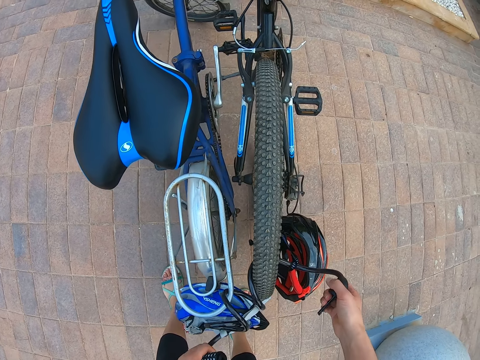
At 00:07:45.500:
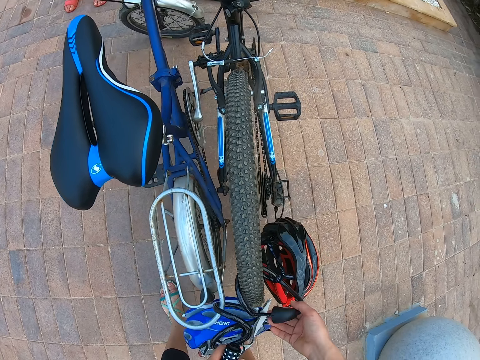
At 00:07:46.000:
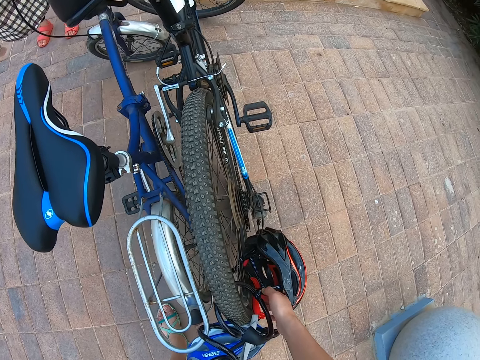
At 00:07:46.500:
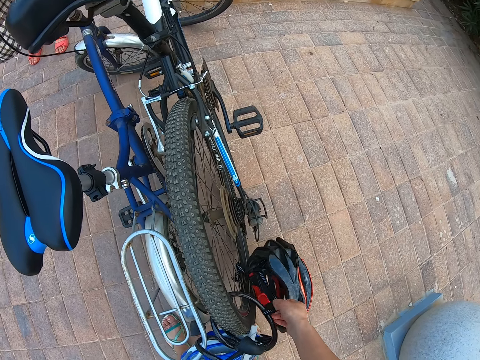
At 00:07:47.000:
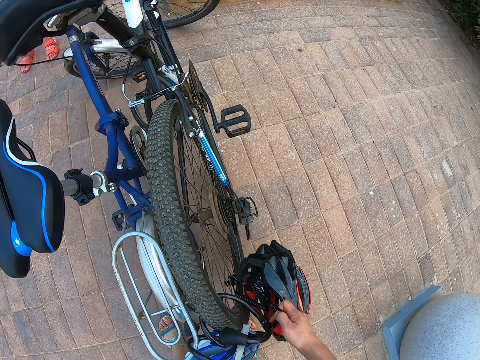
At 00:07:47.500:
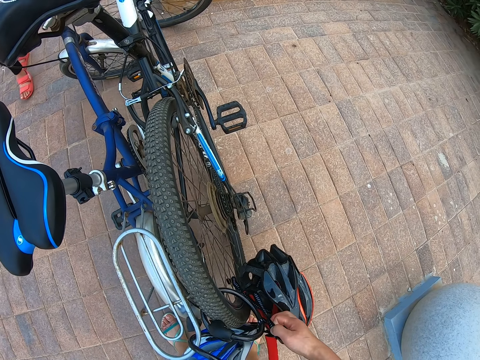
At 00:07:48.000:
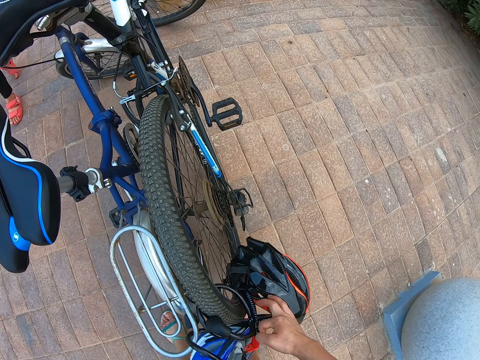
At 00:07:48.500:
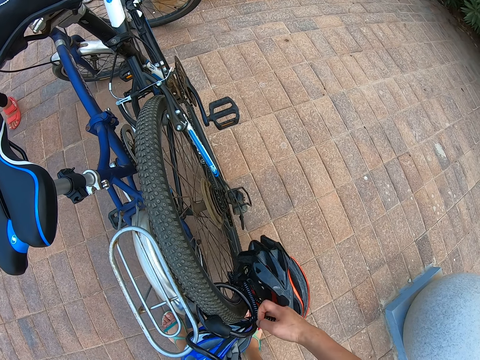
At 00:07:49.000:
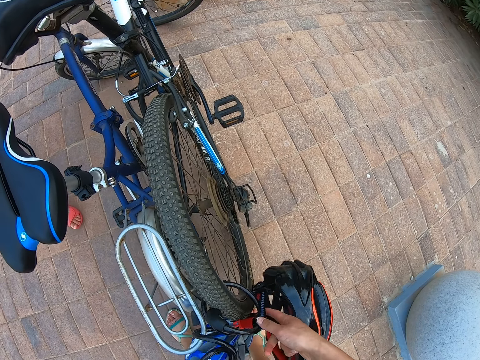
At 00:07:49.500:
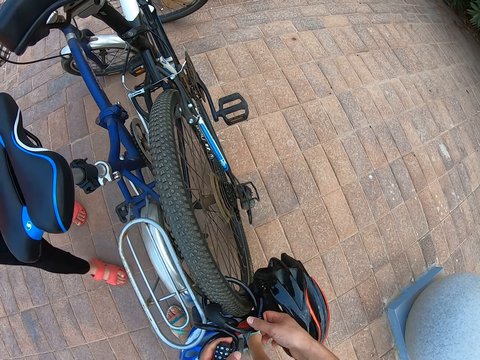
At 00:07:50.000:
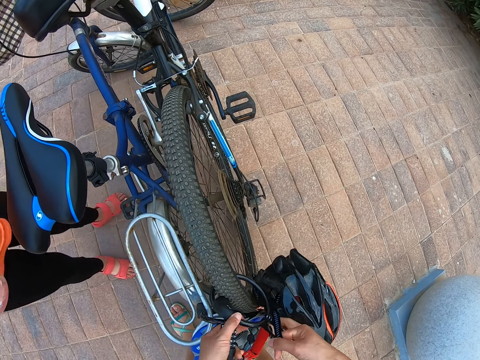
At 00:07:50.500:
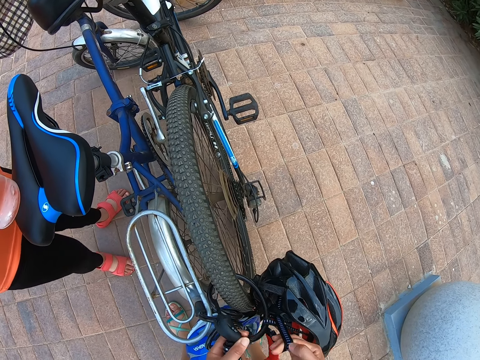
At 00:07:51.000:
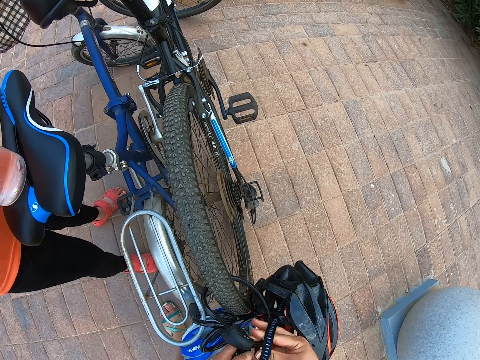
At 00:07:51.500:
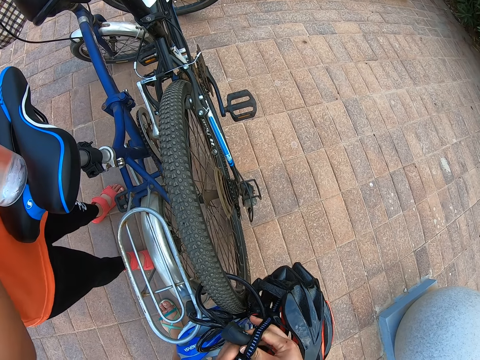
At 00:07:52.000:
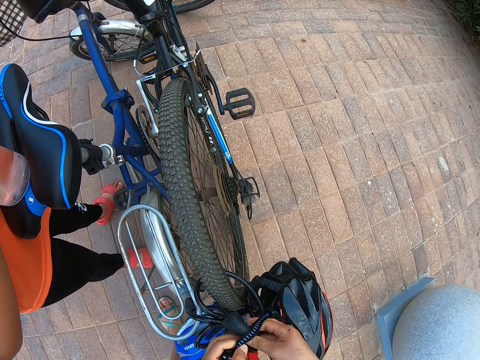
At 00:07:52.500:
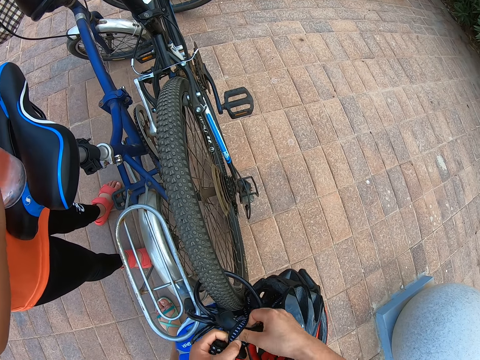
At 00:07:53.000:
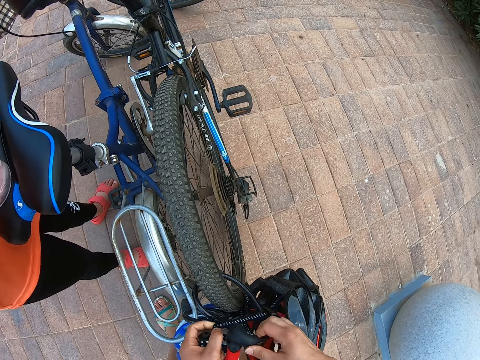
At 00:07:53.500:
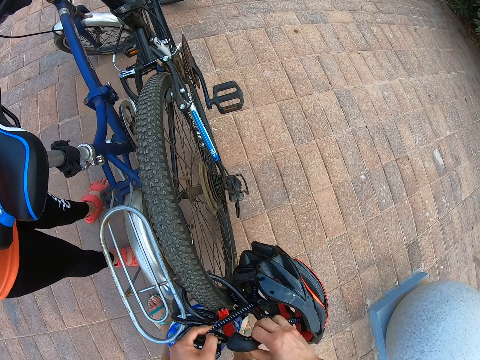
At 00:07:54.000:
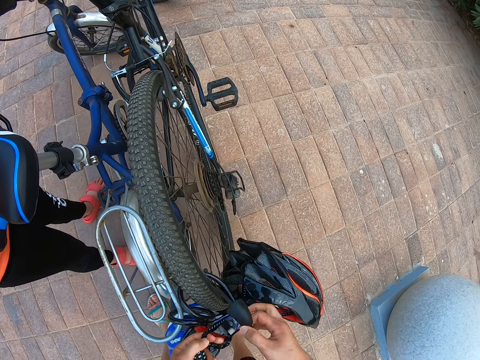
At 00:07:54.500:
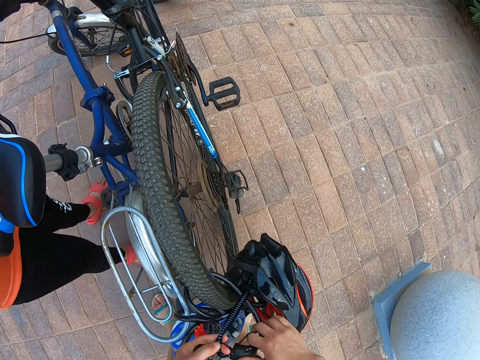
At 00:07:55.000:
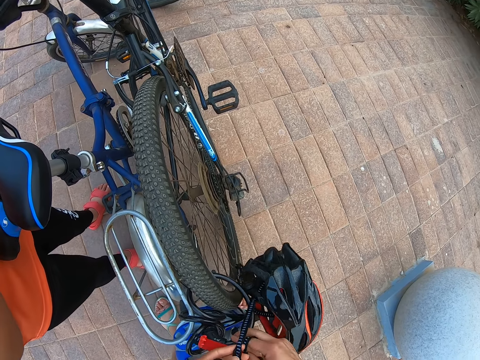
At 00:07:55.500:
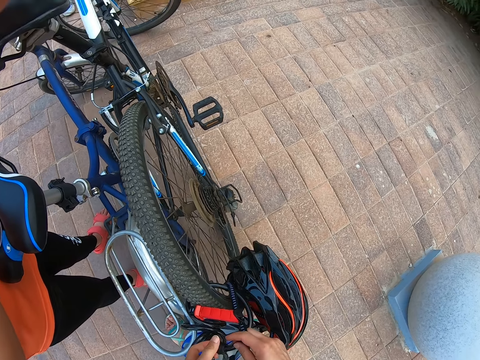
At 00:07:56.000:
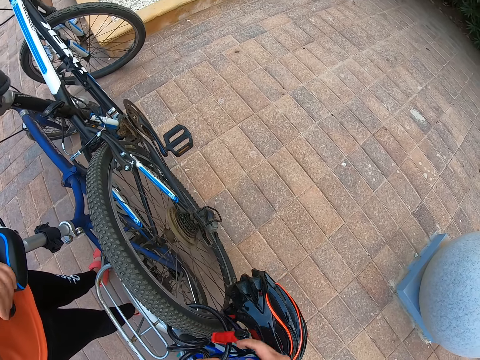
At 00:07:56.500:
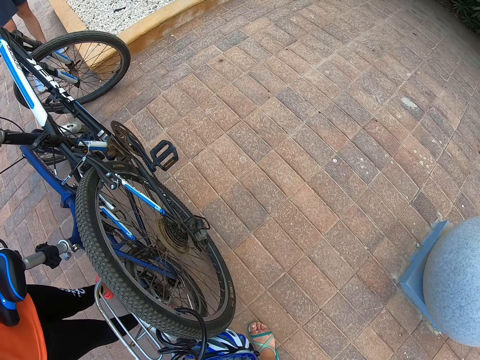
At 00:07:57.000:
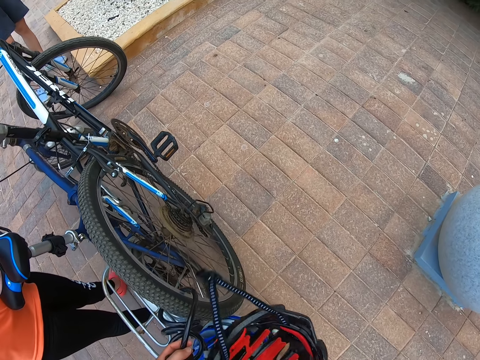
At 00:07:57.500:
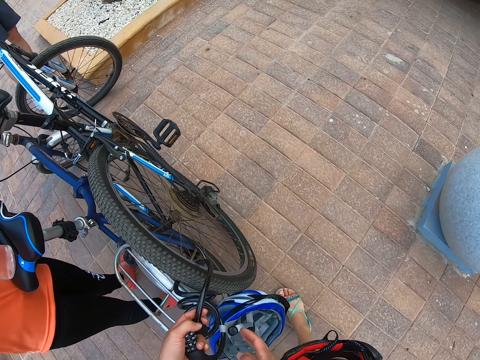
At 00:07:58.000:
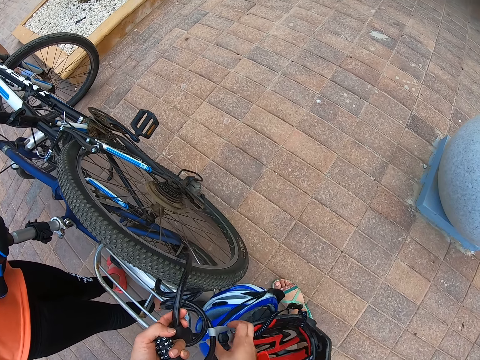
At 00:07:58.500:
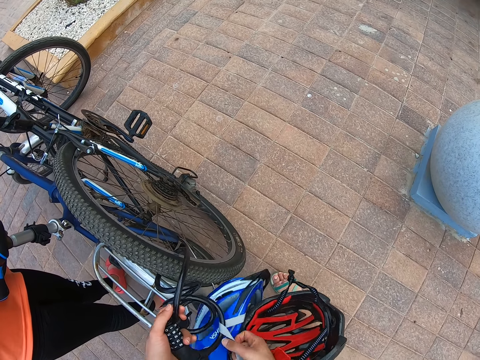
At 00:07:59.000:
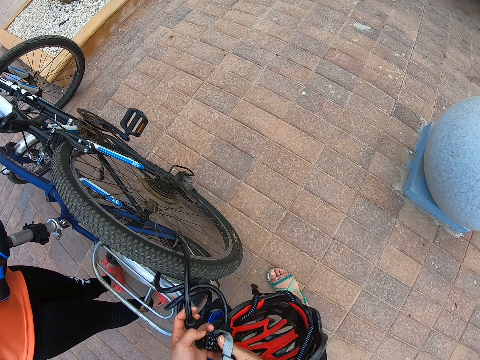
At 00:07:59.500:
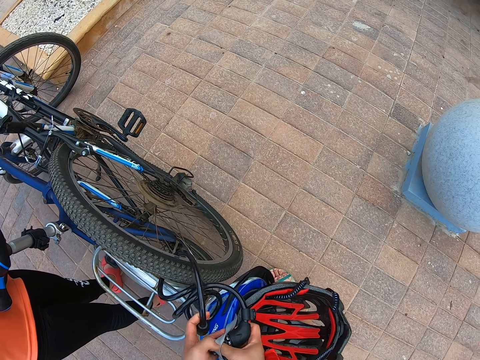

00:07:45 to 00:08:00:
The camera wearer picks up a bike helmet or riding cap. A woman walks around the sidewalk. The camera wearer picks up the bike helmet. The woman stands next to the bicycle and places a water bottle on the bike seat. The camera wearer picks up the bike helmet.

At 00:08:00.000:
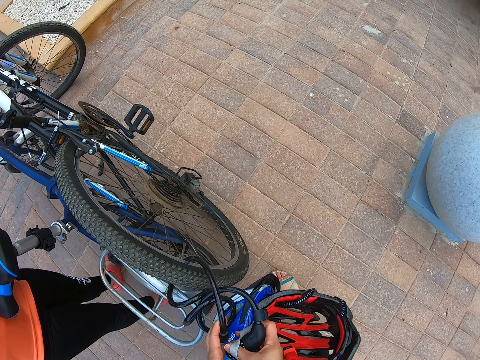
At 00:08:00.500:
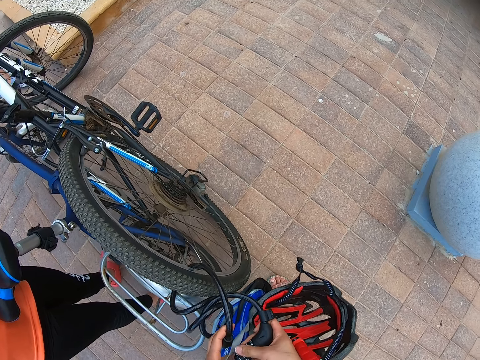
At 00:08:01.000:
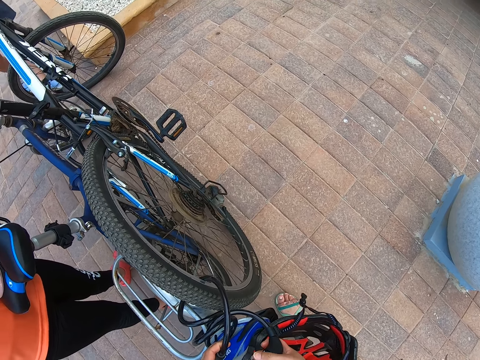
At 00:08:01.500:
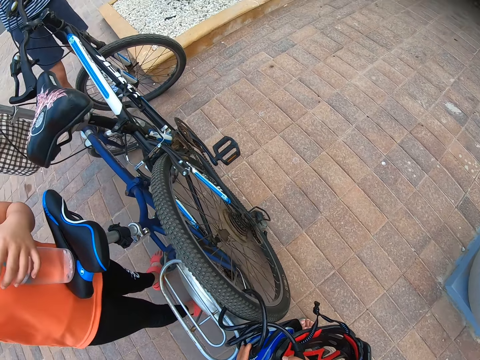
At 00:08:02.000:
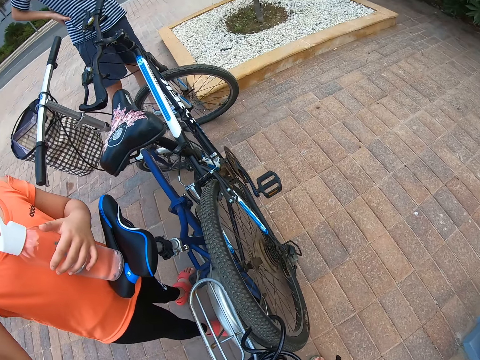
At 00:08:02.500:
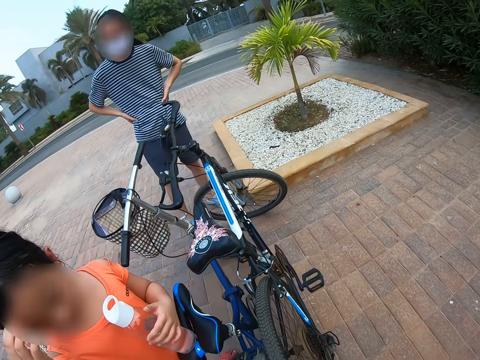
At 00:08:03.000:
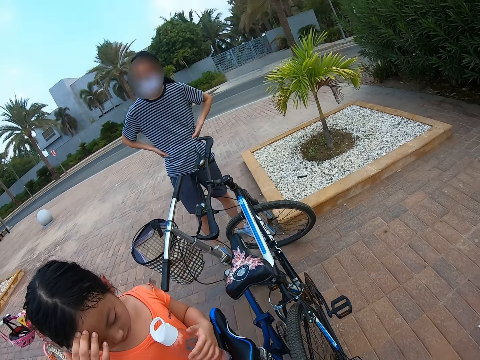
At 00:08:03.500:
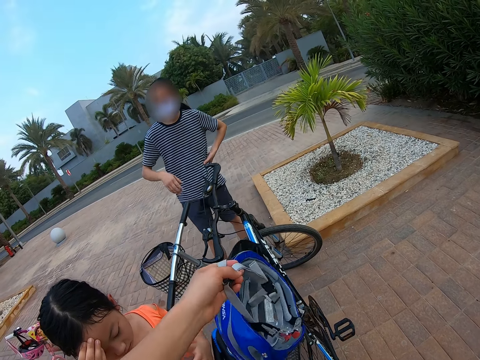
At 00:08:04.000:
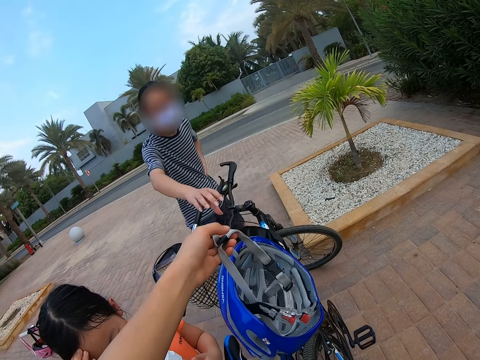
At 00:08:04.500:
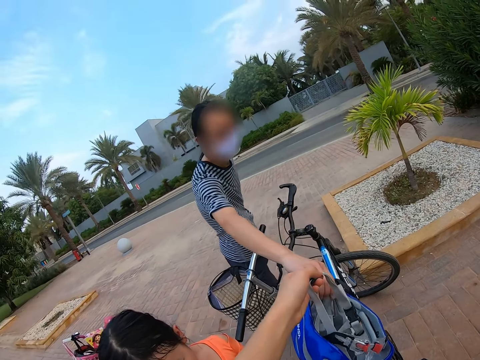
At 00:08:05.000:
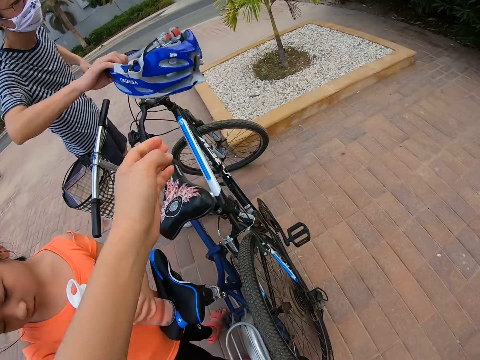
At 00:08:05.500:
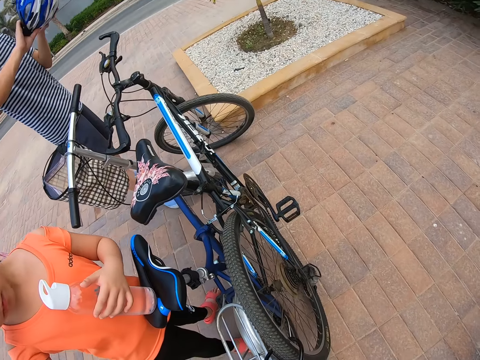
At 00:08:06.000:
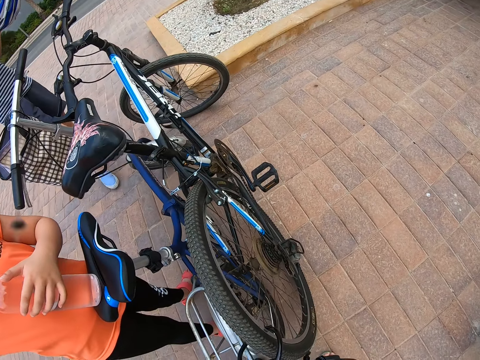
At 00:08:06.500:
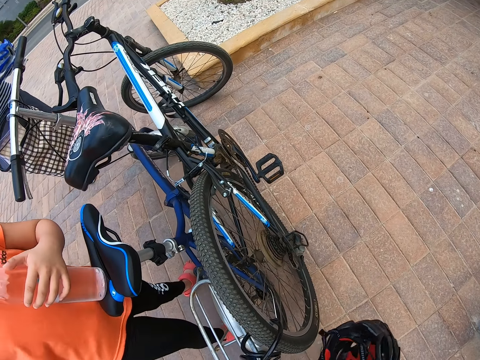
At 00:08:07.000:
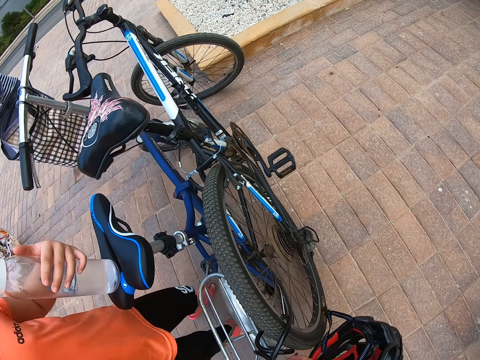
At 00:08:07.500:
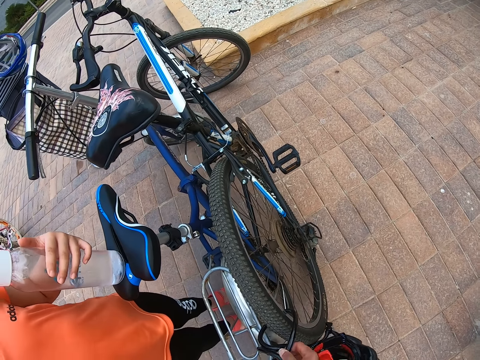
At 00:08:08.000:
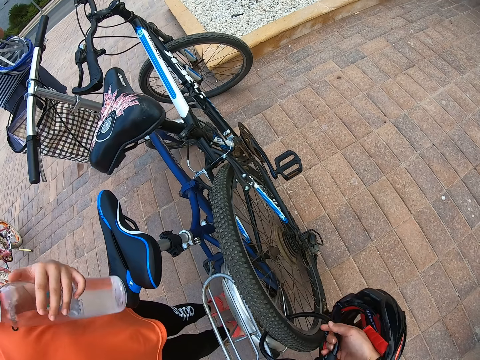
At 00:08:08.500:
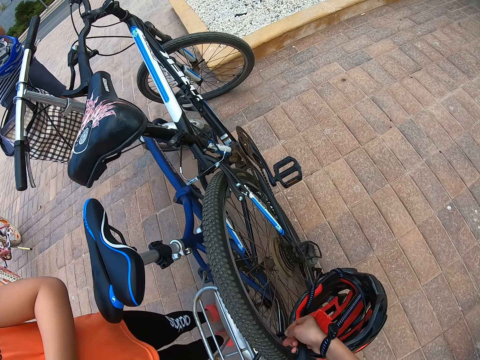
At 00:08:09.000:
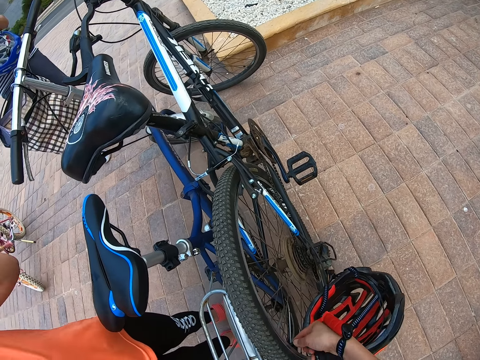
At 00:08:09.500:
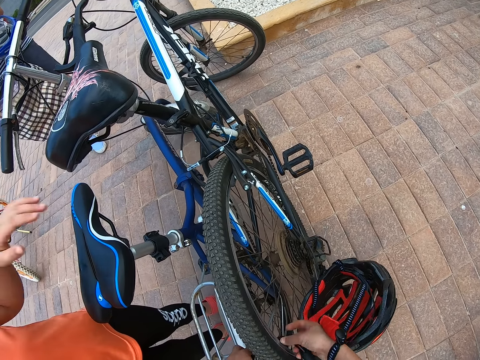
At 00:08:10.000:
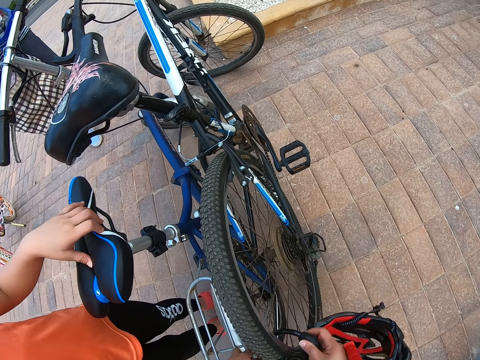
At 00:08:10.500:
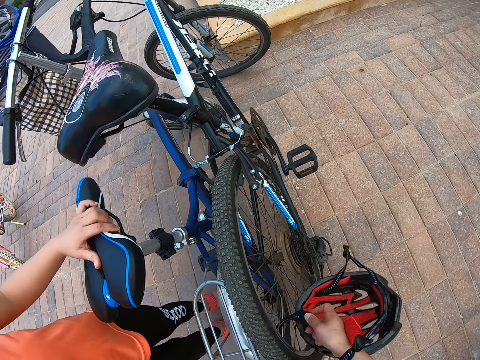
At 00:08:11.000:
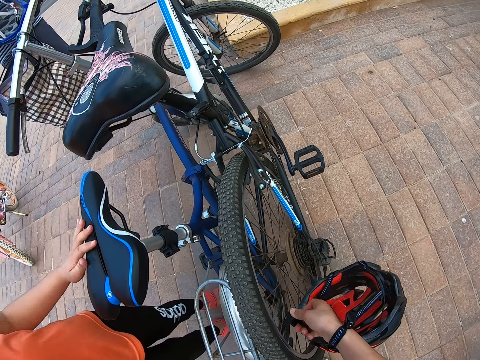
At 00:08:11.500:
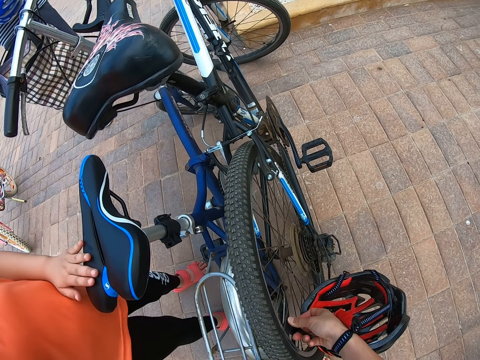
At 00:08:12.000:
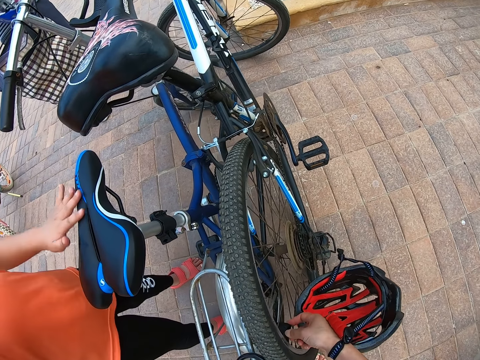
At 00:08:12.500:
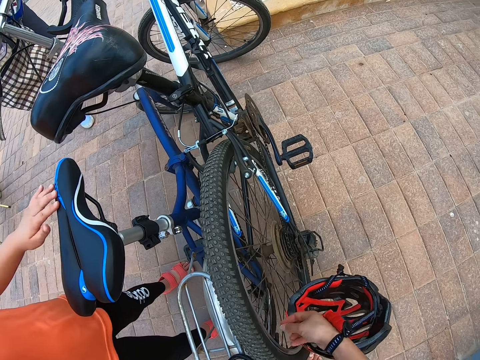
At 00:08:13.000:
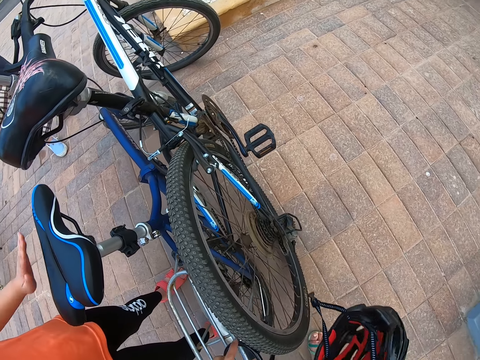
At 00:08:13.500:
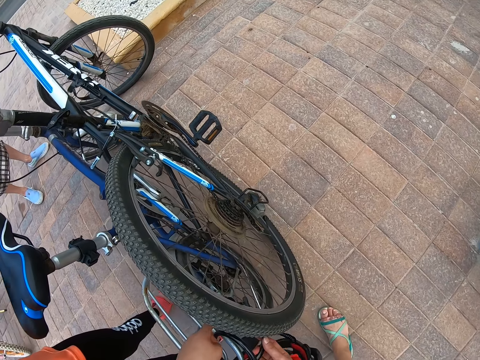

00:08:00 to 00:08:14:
A man stands on the sidewalk. A woman holds her head. The camera wearer gives the man a riding cap. The man picks up a bike helmet. The camera wearer removes the bike helmet. The woman holds the bike seat and touches the bicycle. The camera wearer removes the bike helmet. They wipe the bike seat. They tighten the riding cap on the bicycle. They remove the bike helmet.
